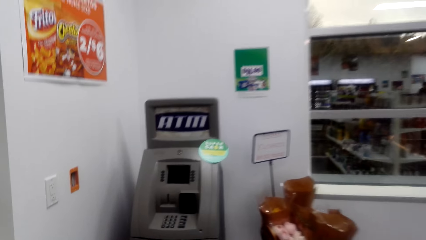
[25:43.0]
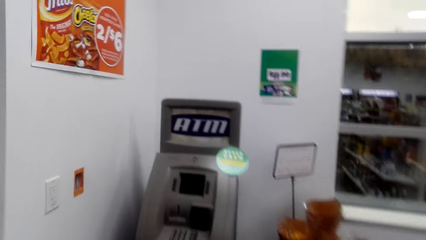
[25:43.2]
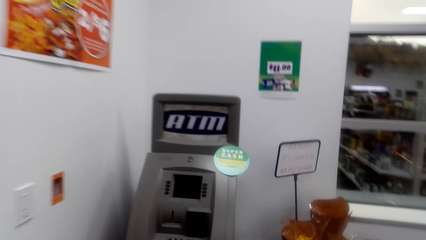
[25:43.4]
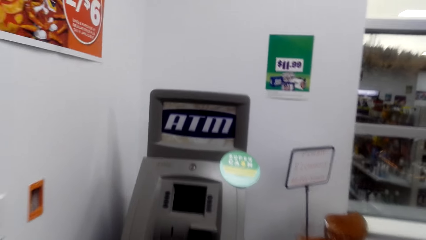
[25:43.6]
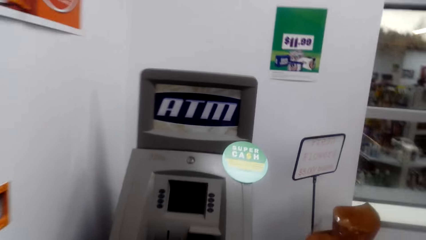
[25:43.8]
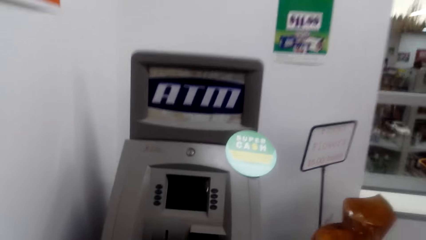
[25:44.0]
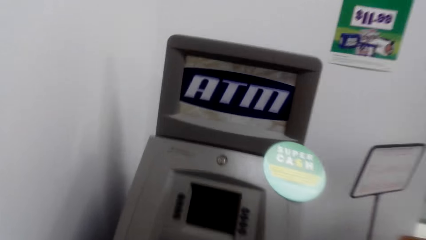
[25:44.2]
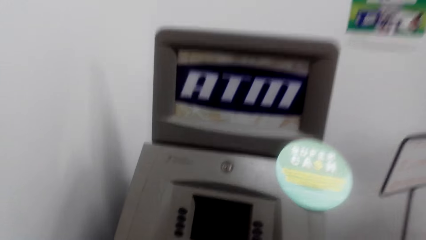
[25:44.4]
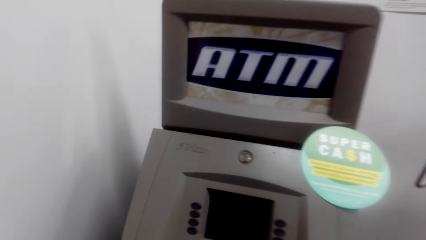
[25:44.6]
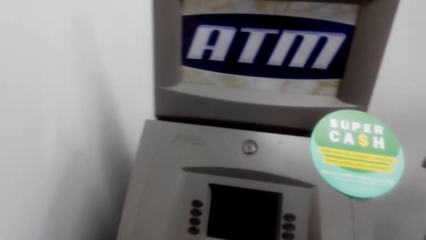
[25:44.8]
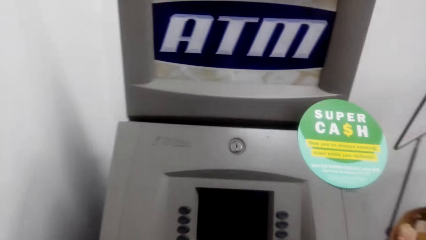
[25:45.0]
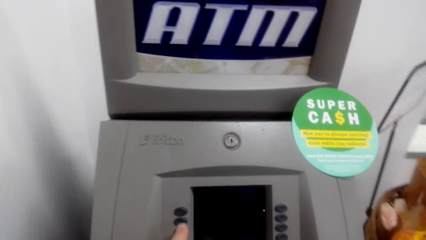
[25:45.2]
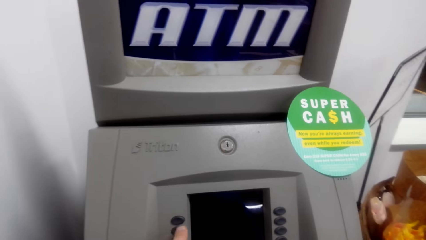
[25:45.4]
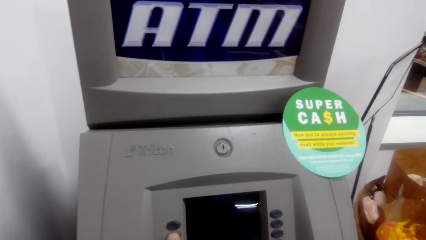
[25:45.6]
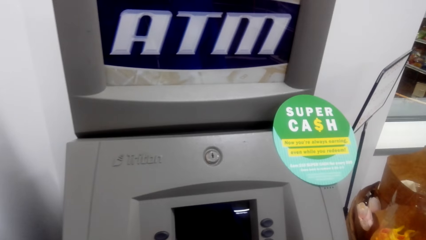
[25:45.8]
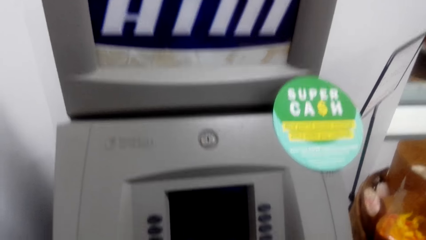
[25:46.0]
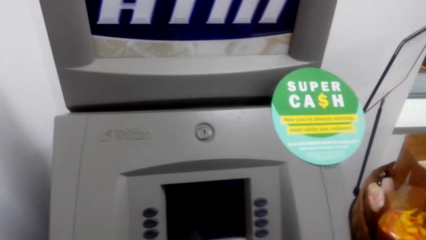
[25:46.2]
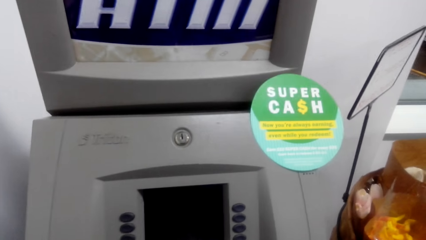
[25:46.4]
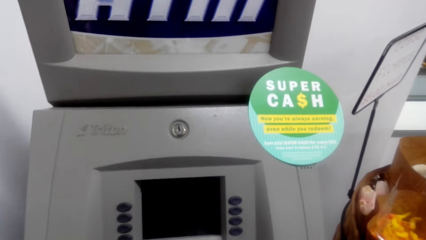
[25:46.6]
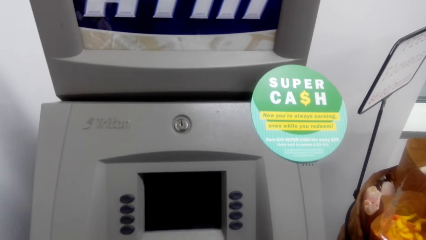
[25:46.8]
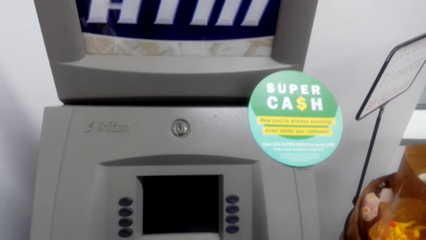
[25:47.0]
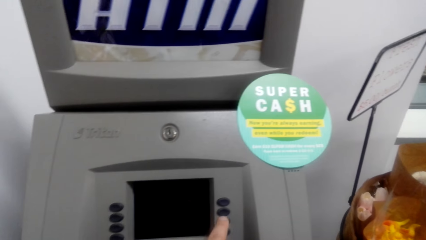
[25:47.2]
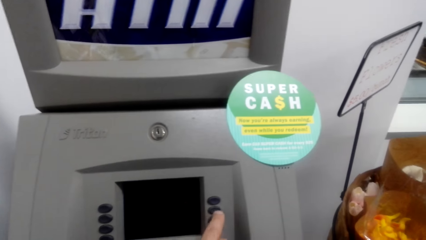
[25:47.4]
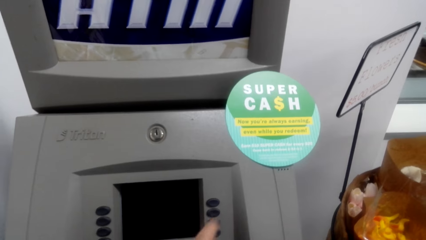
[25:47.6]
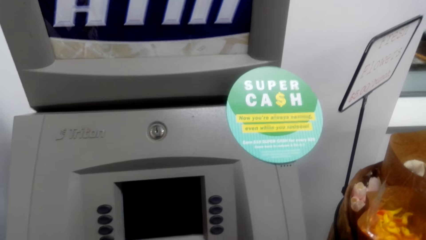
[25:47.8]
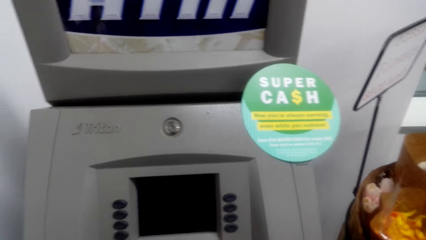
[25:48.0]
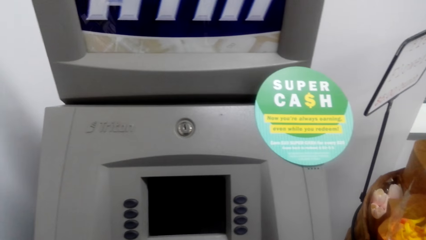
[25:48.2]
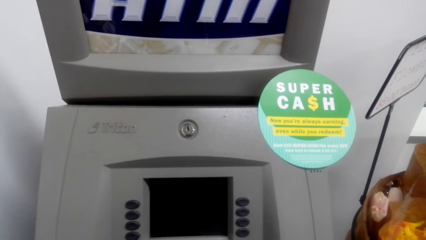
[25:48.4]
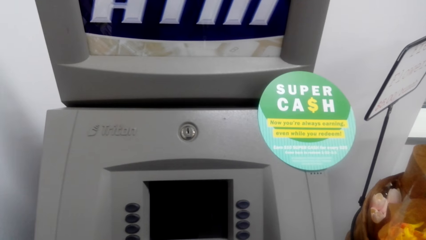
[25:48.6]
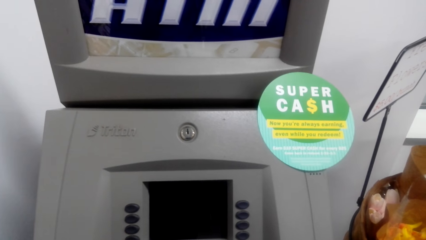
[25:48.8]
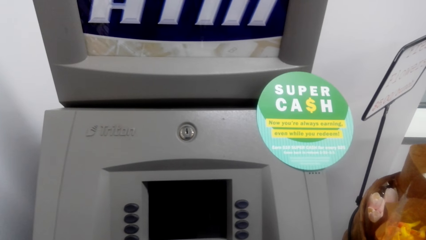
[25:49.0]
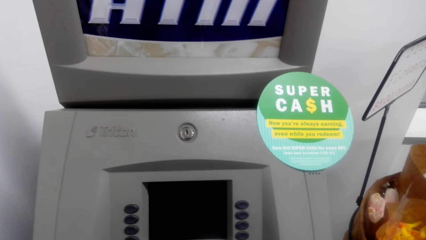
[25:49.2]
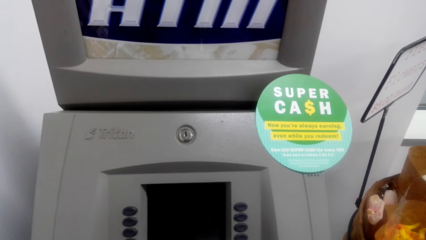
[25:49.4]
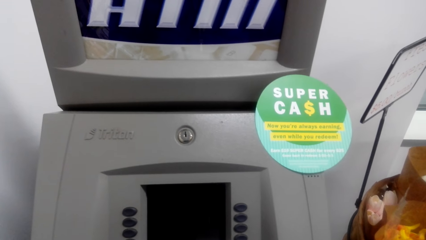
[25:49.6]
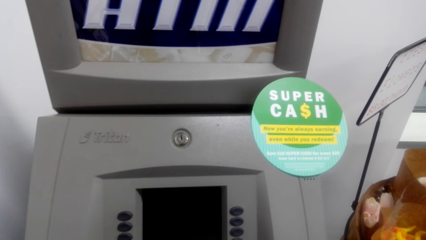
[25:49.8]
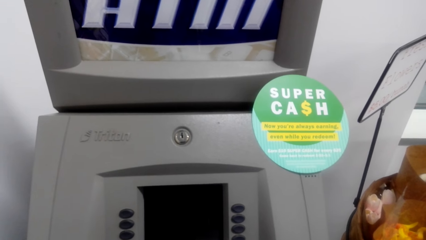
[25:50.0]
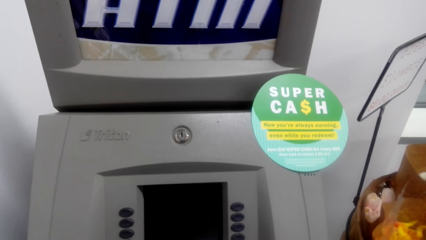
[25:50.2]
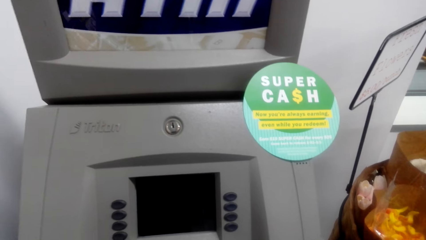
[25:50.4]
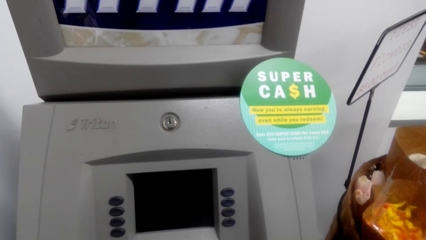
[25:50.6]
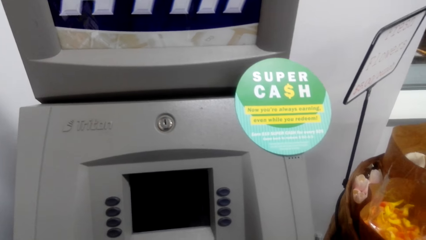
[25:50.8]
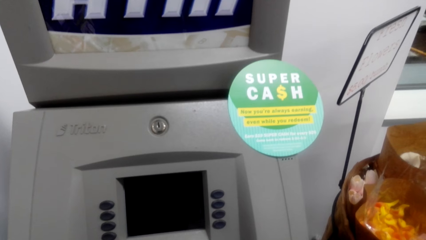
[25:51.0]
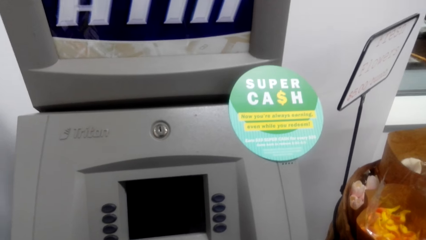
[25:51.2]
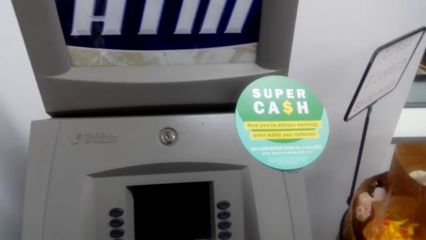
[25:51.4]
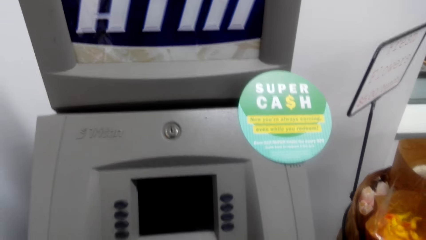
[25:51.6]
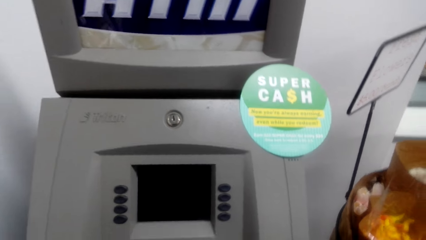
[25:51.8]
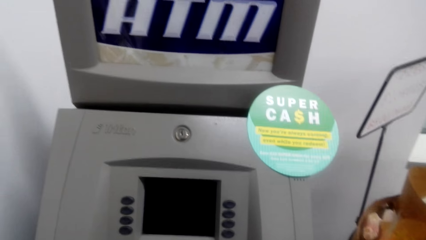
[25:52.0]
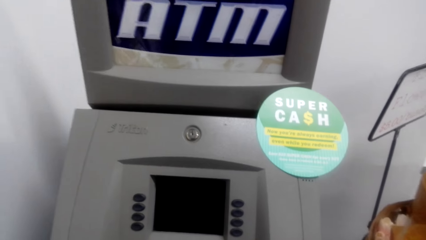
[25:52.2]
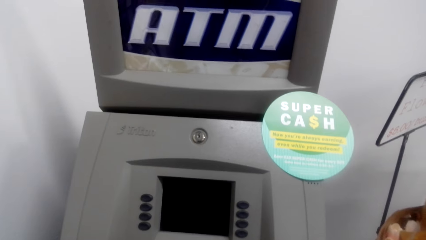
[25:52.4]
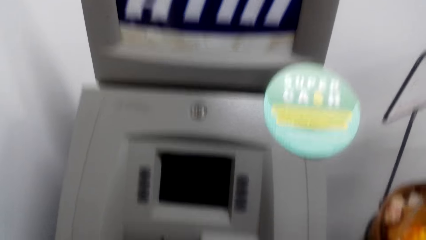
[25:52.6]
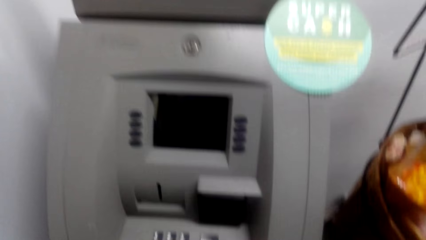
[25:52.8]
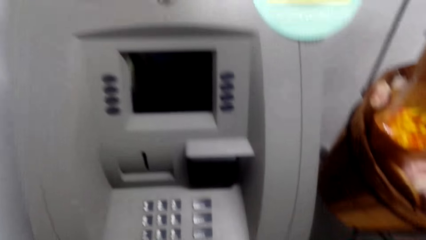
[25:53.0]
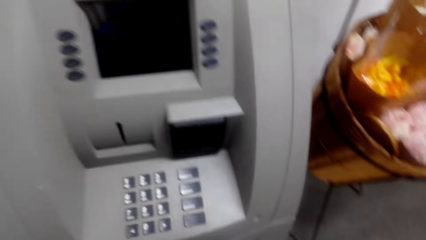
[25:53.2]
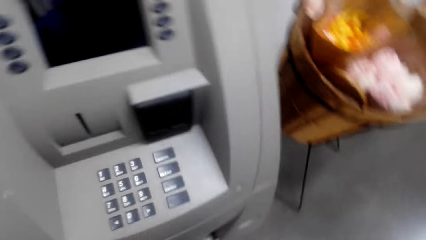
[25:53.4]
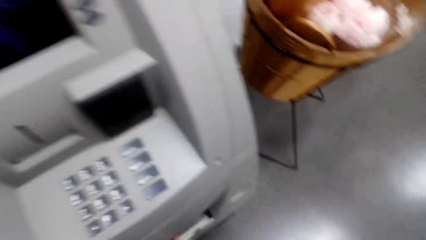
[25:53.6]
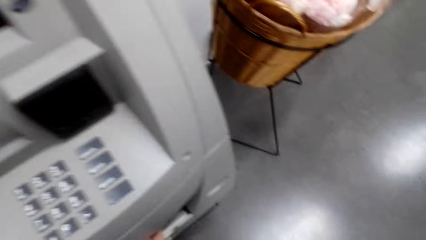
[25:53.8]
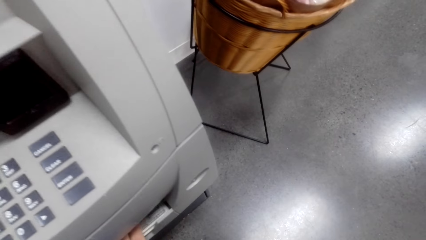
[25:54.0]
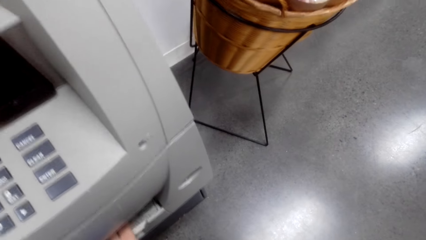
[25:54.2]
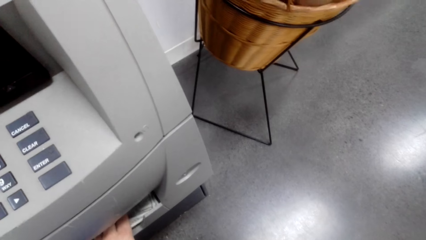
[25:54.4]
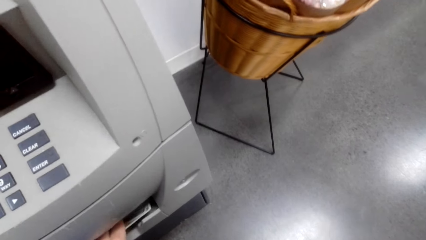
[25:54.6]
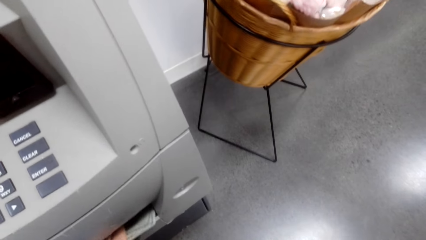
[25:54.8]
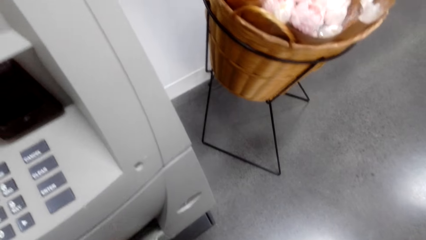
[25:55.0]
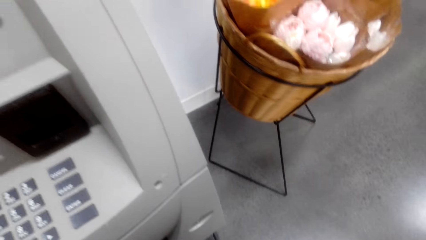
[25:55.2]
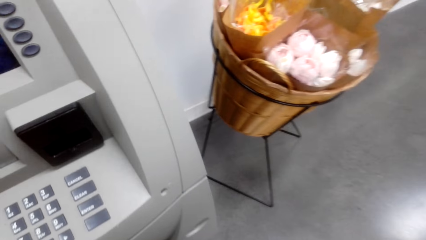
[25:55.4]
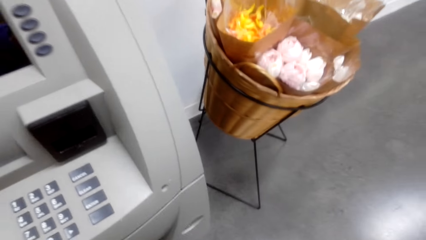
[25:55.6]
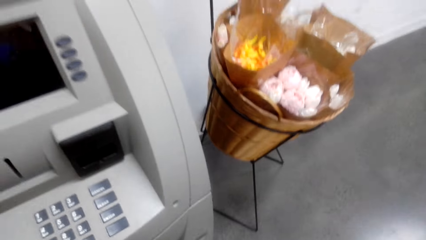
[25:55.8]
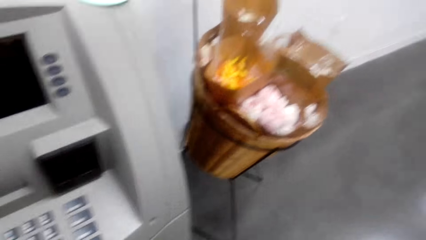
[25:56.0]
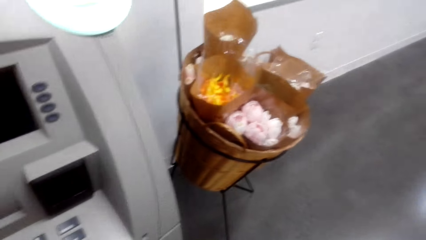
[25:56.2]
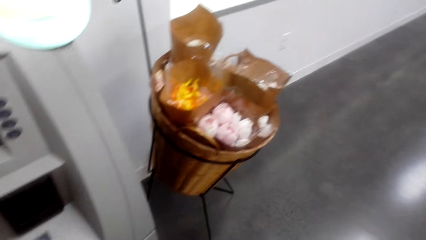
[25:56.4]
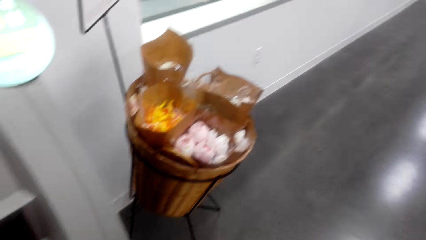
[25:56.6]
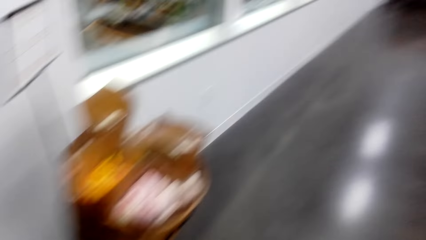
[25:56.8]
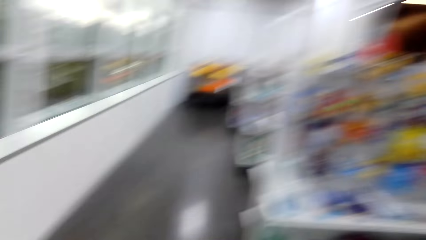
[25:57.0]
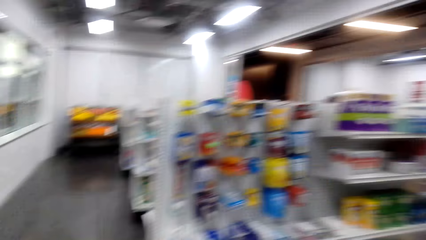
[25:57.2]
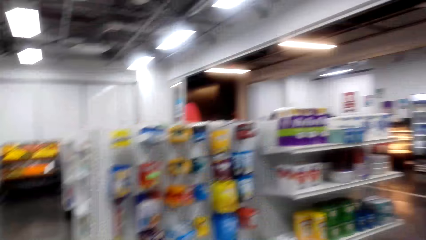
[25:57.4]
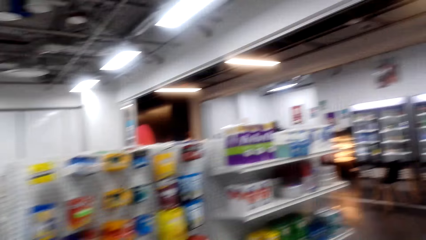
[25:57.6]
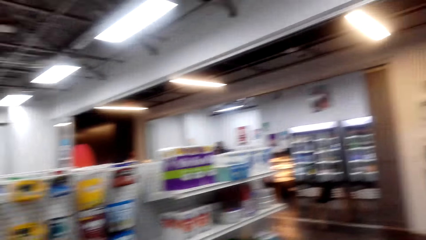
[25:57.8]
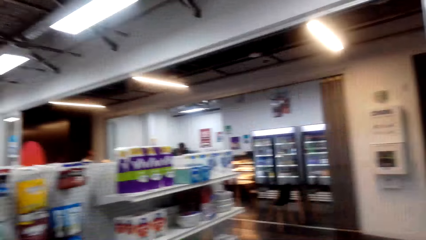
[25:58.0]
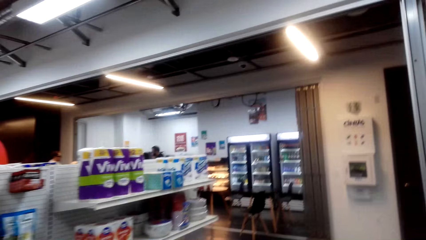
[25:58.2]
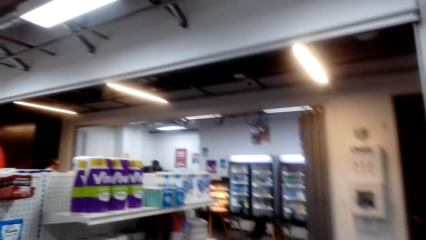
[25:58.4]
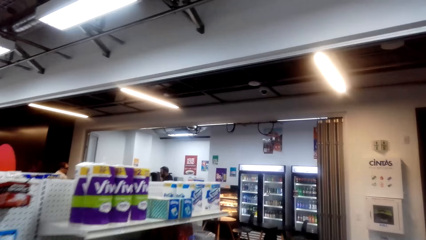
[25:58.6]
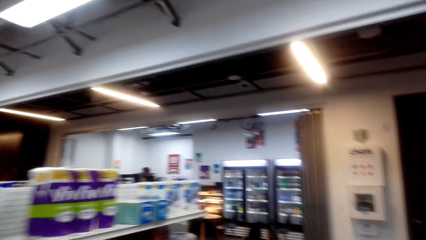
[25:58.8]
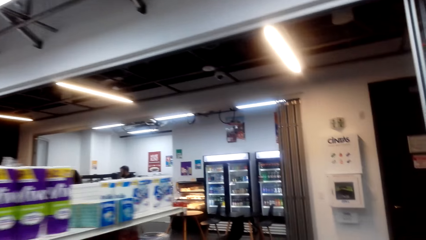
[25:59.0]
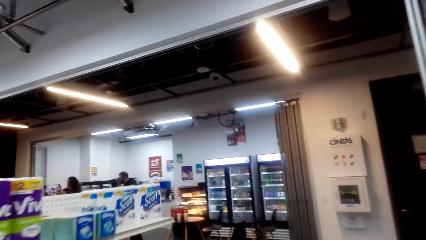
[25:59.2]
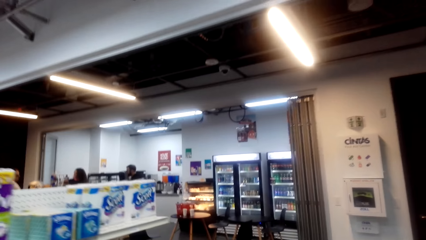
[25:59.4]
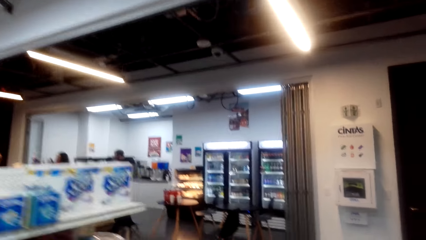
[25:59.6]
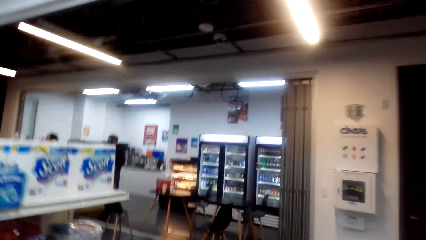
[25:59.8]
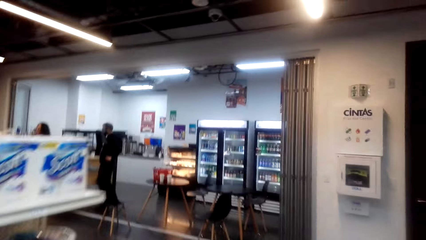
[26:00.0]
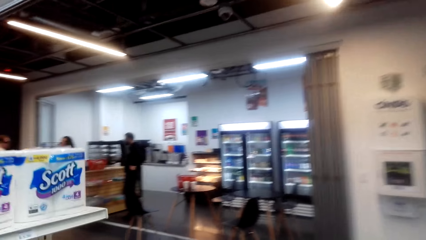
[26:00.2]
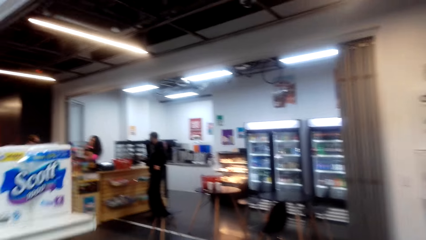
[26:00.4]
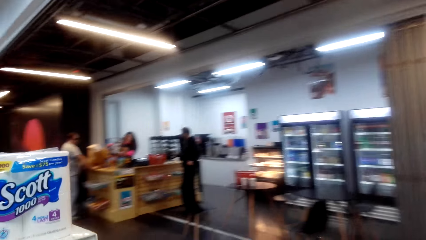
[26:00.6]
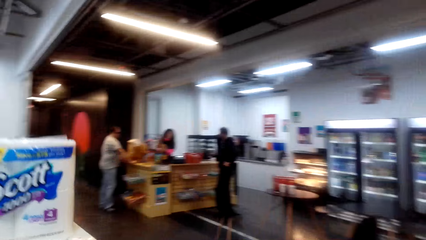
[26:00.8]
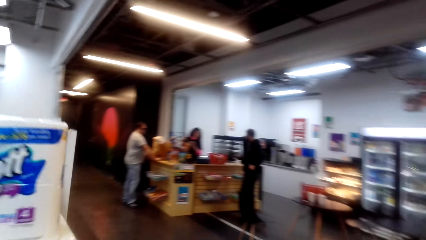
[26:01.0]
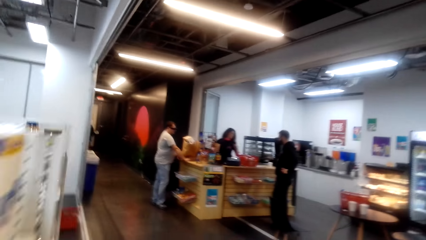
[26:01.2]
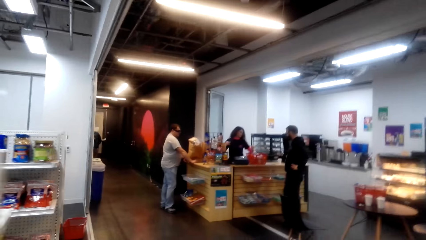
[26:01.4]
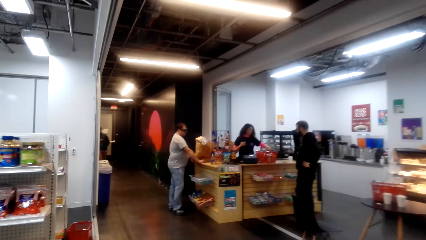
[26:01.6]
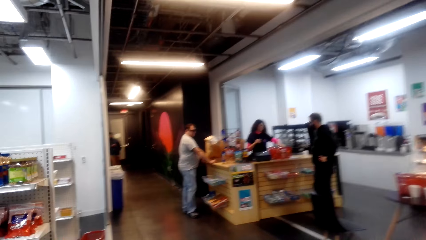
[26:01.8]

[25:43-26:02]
The camera wearer operates the ATM. They press the ATM. They pick money from the ATM. They look around. They walk around.
